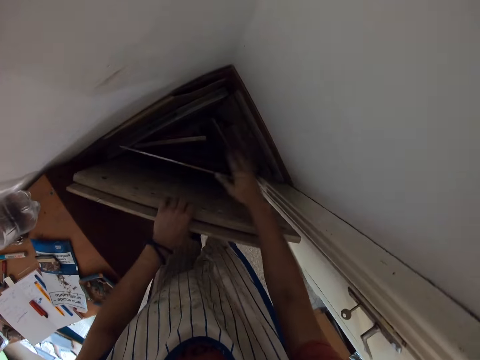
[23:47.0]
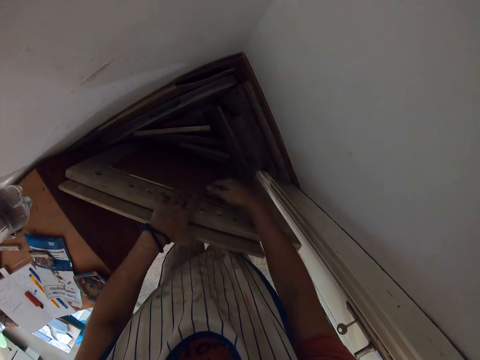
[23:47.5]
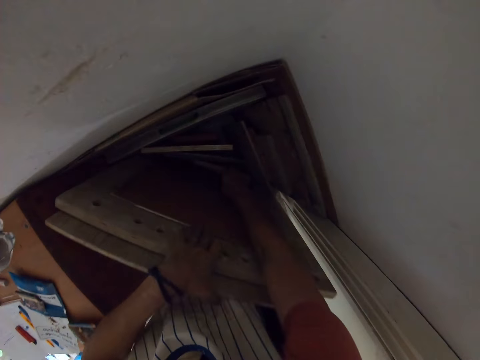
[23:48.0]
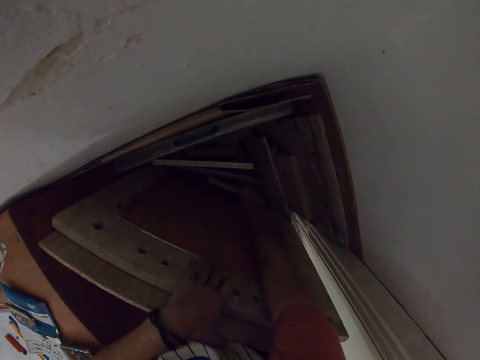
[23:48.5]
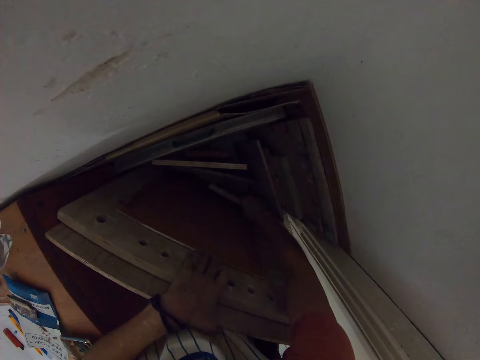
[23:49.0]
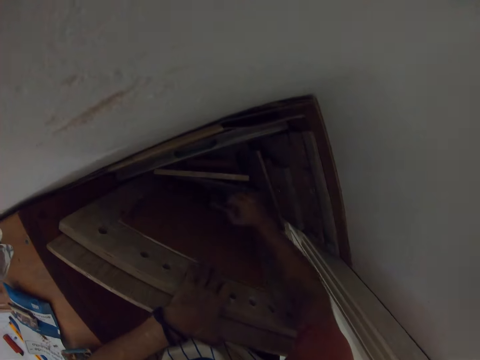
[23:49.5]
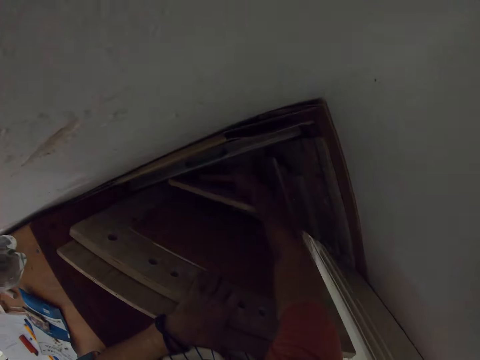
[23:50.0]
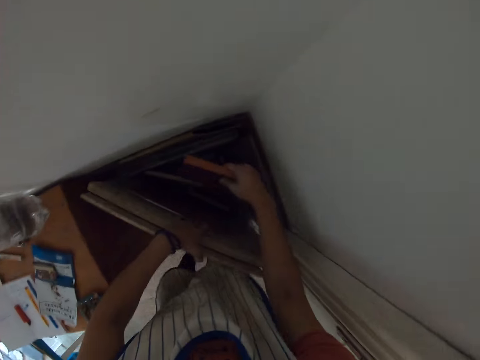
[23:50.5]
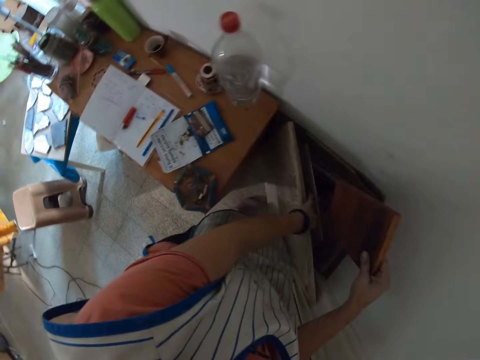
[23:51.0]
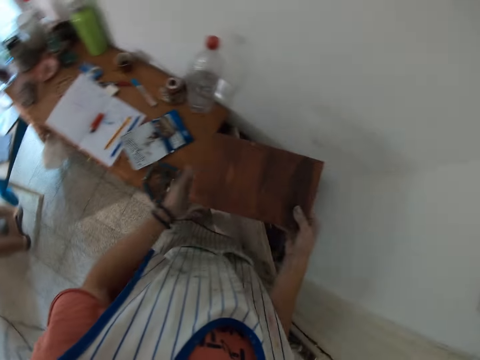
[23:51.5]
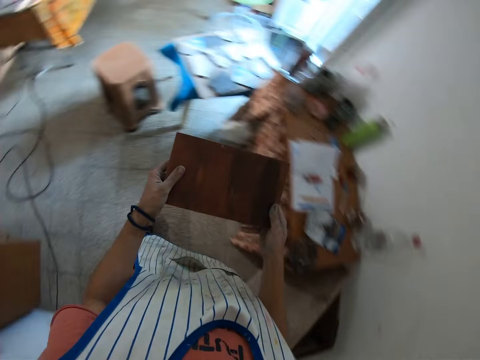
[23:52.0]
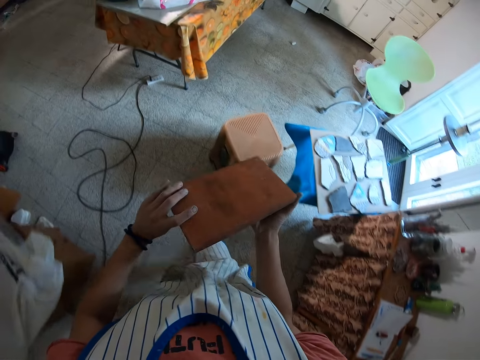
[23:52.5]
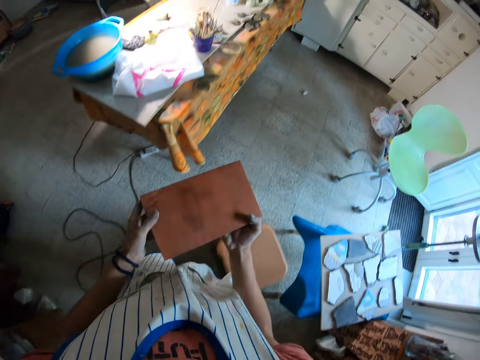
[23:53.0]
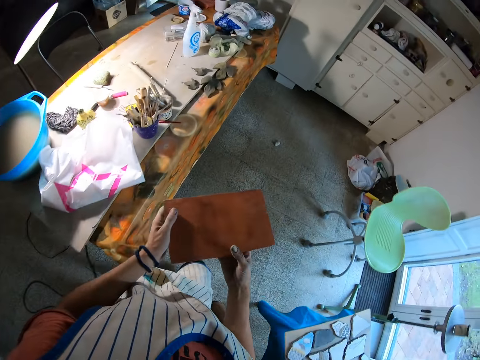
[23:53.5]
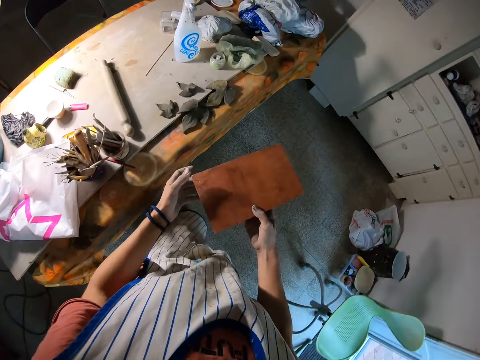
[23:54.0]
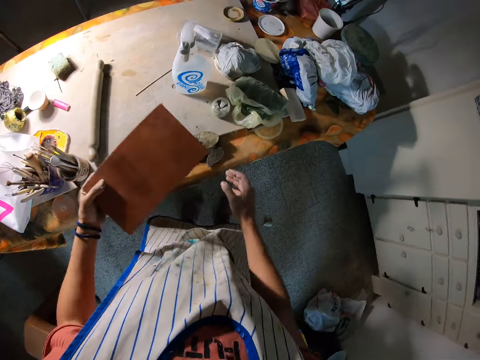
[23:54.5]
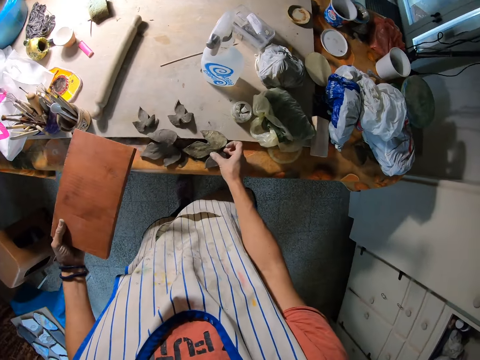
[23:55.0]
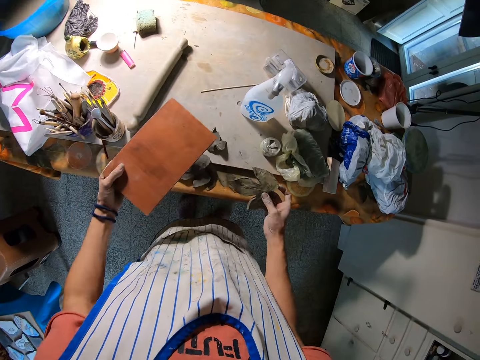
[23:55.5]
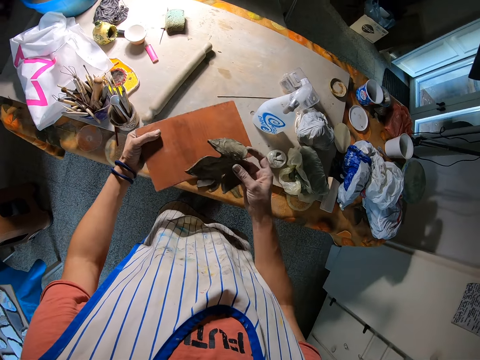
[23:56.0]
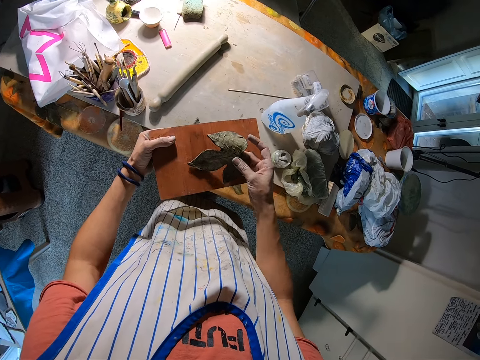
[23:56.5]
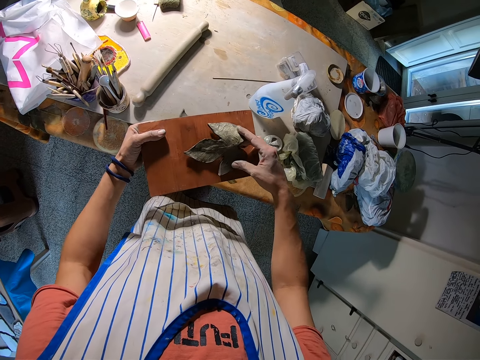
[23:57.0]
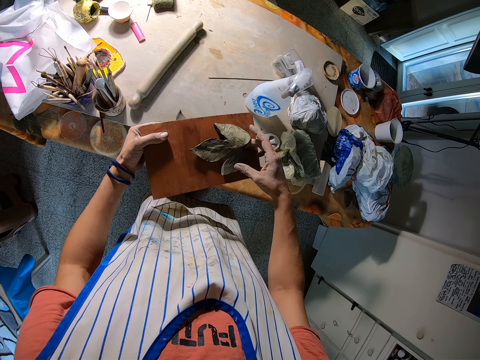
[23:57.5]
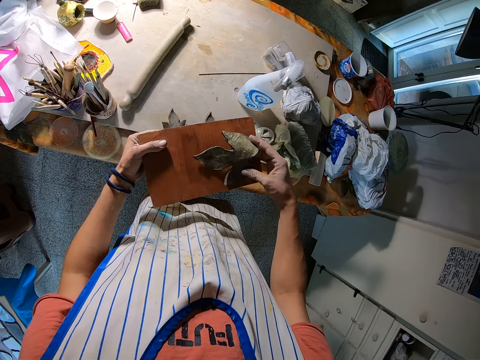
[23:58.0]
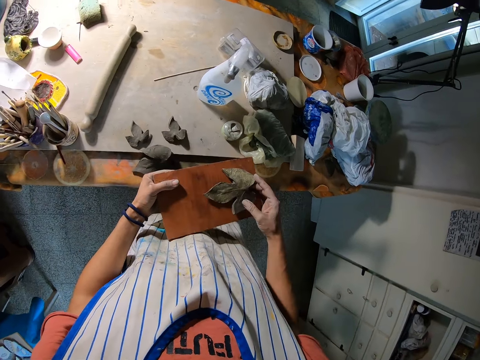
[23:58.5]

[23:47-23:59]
The camera wearer holds plywood with their hand. They pick a plywood. They drop the plywood. They pick a clay stone or plywood from the ground with their right hand. They walk towards the table. They pick the clay art from the table with their right hand. They arrange the clay art on the wood. They drop the clay art on the clay stone with their right hand.

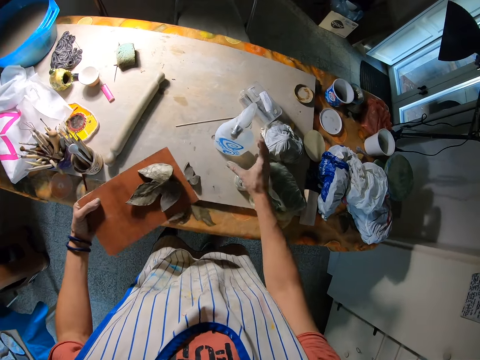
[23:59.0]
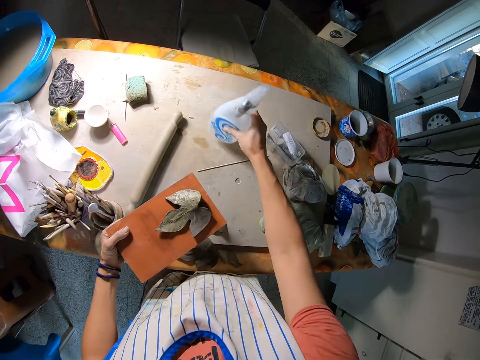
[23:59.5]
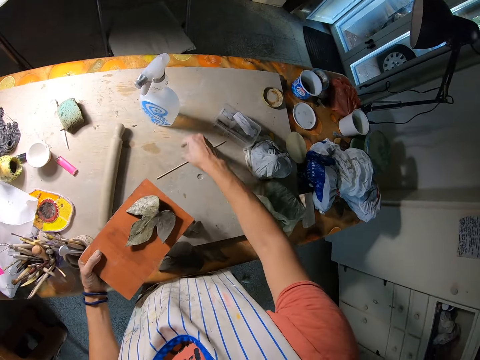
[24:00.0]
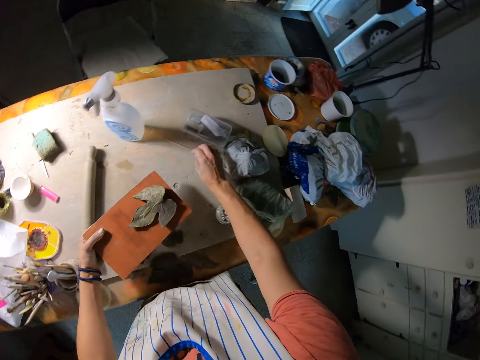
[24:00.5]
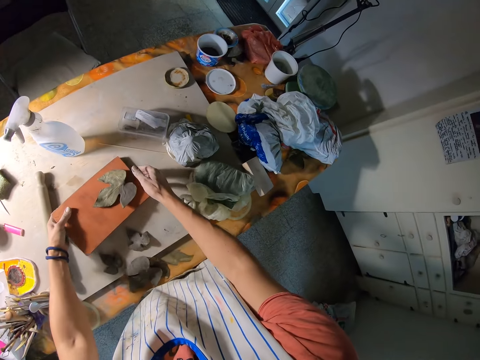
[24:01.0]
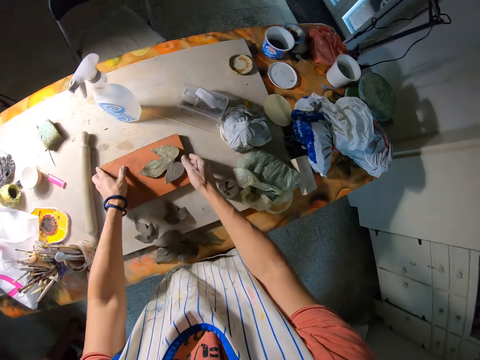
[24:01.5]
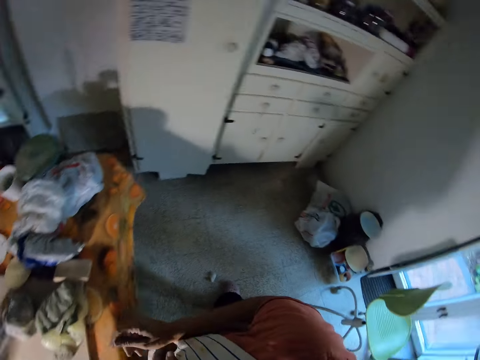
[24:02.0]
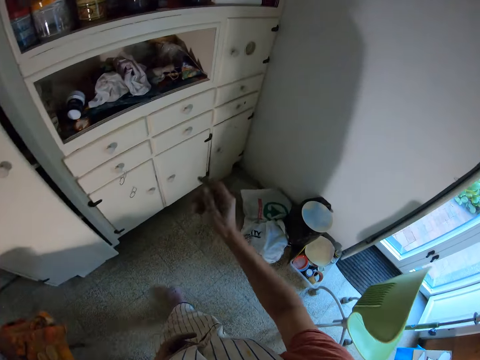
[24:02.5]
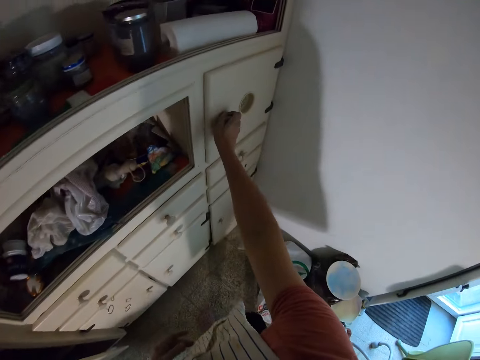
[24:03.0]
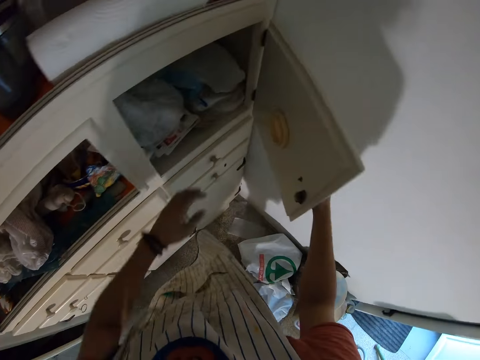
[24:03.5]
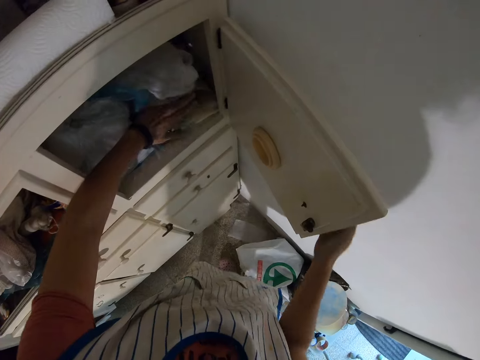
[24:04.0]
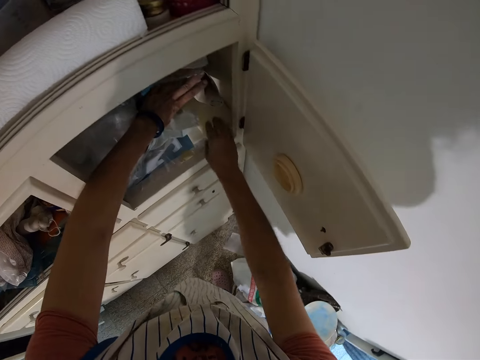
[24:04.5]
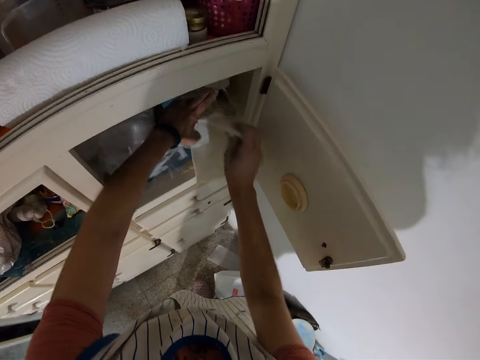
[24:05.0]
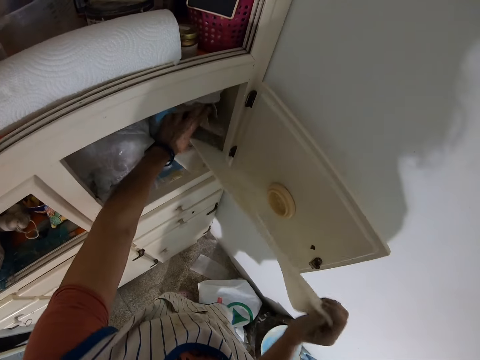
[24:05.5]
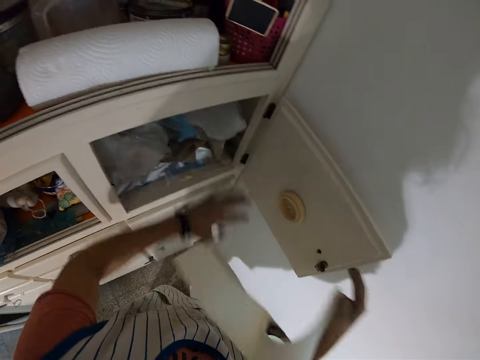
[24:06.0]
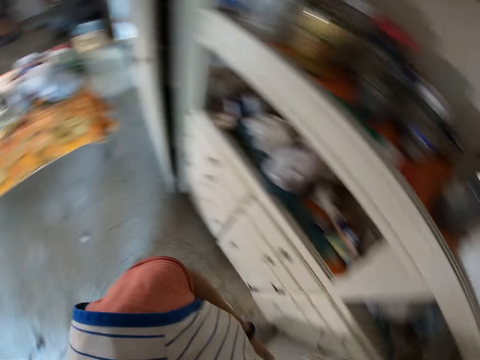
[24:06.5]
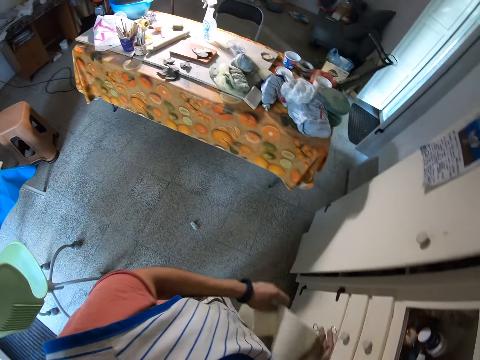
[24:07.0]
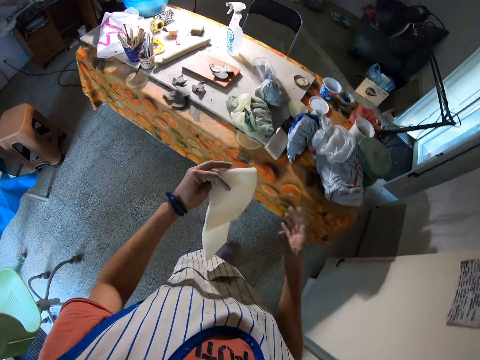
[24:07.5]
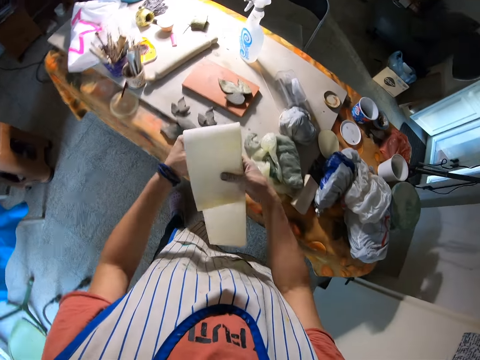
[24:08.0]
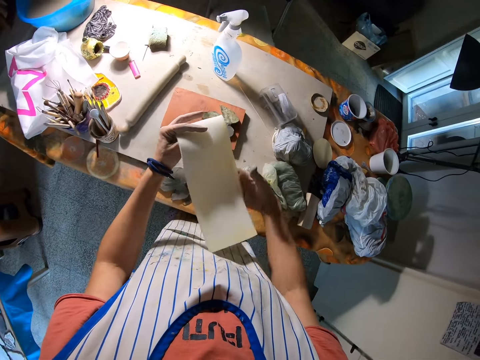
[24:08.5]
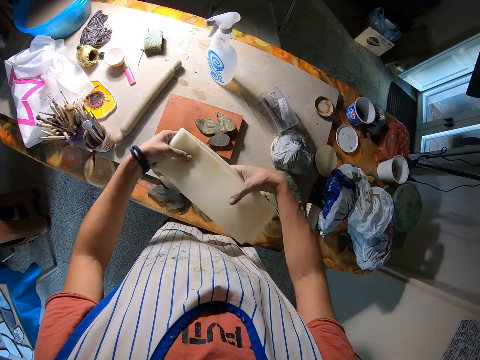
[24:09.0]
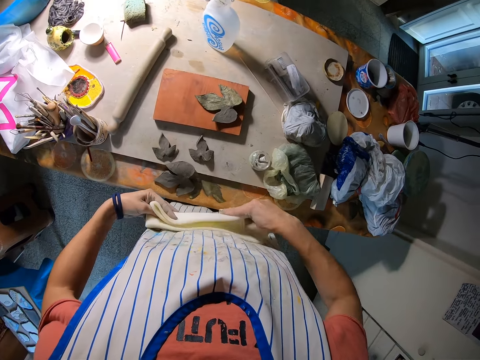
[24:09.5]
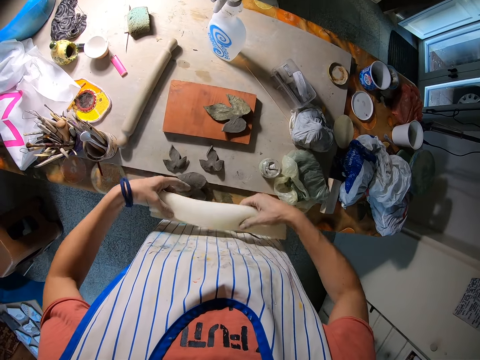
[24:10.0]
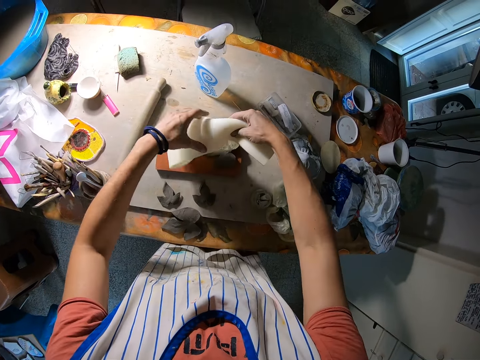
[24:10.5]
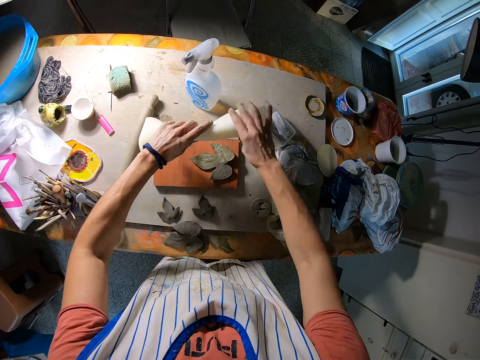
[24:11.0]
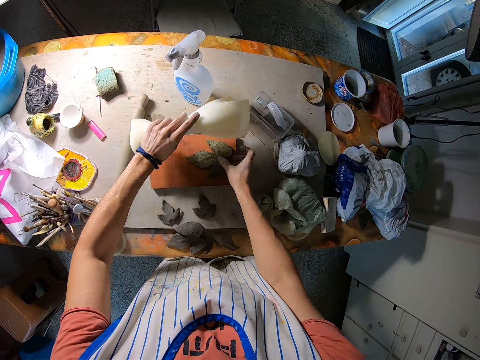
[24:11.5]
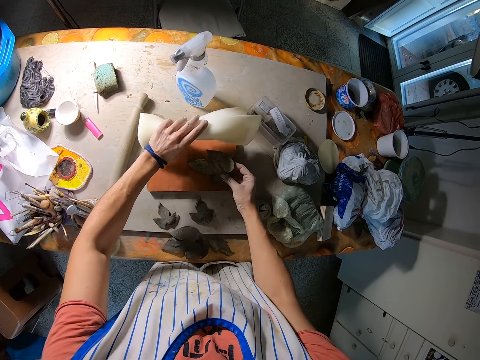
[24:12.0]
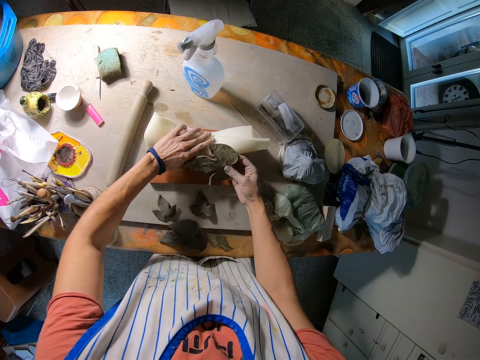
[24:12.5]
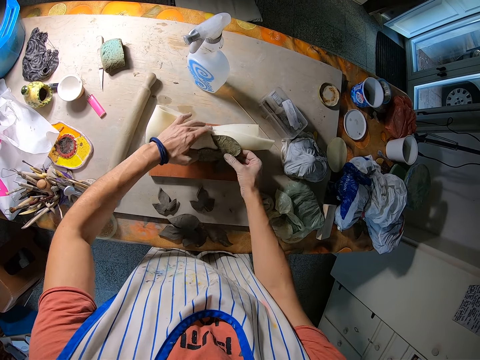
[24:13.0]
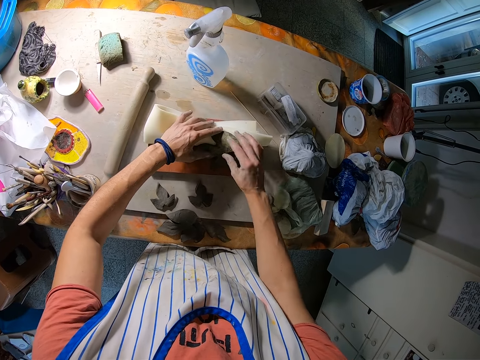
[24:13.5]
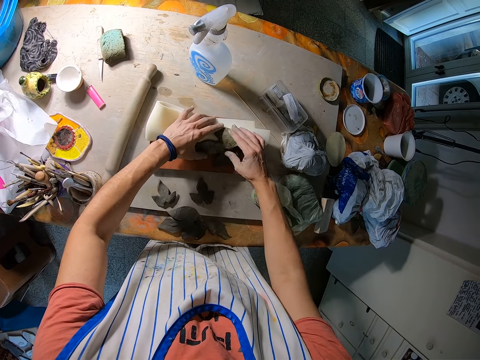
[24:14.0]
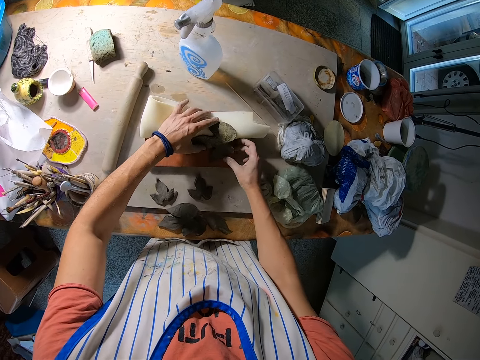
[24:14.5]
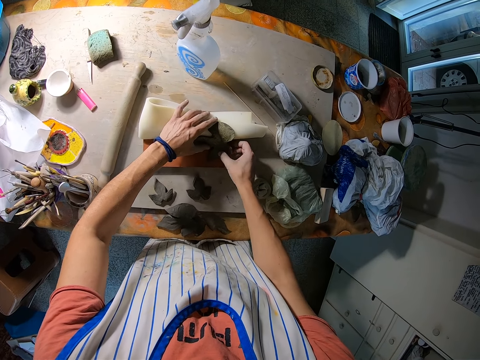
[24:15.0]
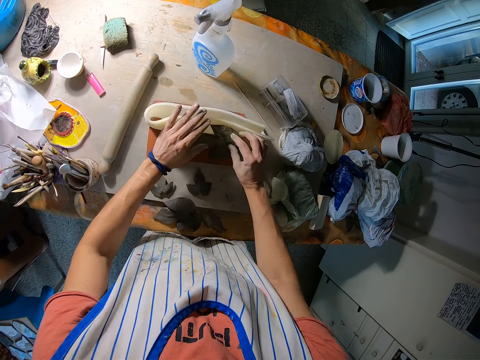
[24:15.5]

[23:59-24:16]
The camera wearer adjusts the spray bottle on the table with her right hand. She moves a pipe. She drops the clay stone on the table with both hands. She walks towards the cardboard and opens the cardboard with her right hand. She pushes papers aside. She removes a tissue paper from the cardboard. She walks towards the table. She folds the tissue with both hands. She aligns a paper with her hands. She picks up the clay art from the clay stone with her right hand. She drops the tissue paper on the clay stone with her left hand. She places the clay art directly on the tissue paper with both hands.
